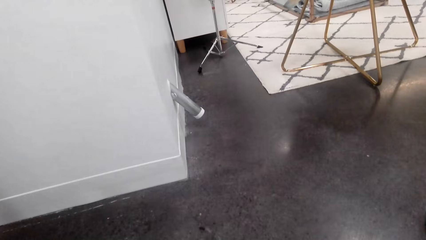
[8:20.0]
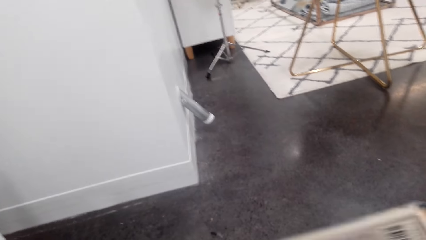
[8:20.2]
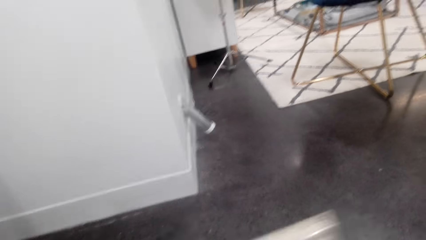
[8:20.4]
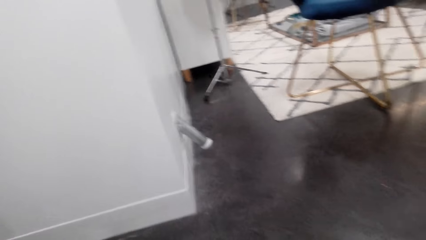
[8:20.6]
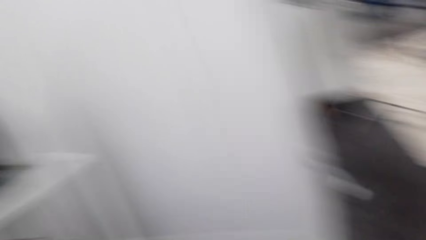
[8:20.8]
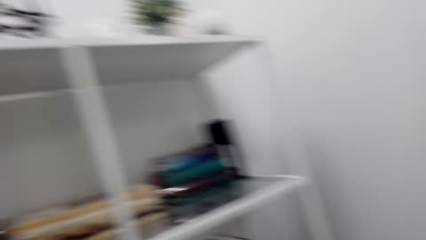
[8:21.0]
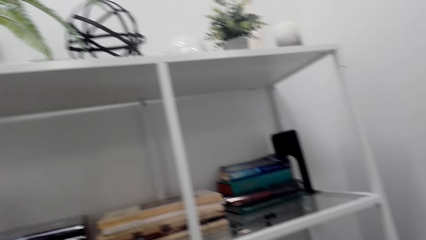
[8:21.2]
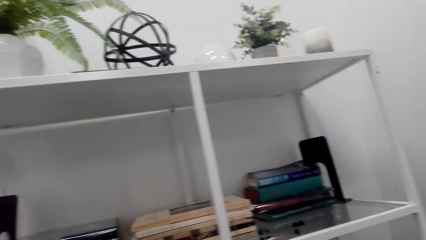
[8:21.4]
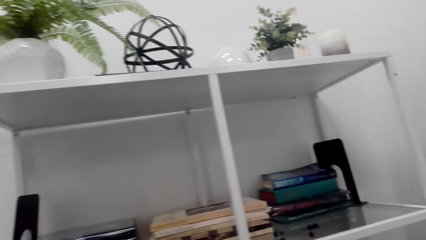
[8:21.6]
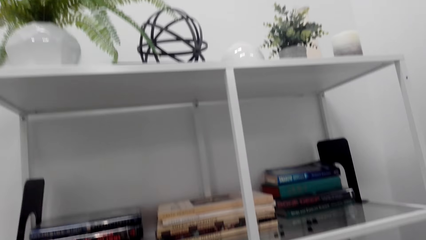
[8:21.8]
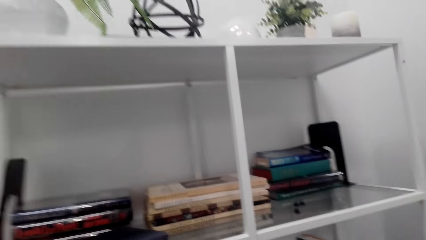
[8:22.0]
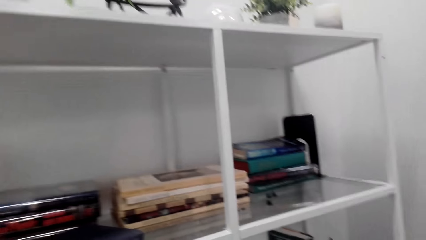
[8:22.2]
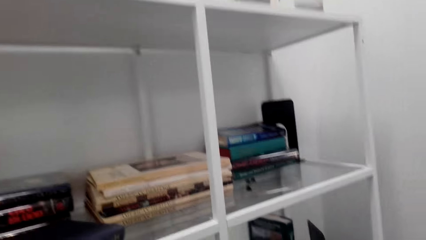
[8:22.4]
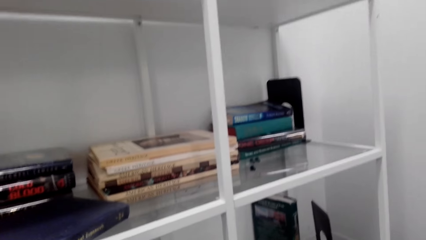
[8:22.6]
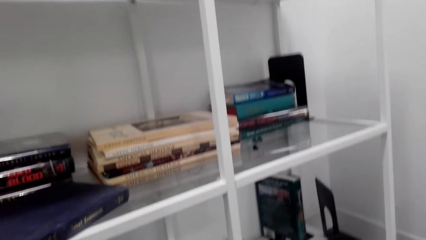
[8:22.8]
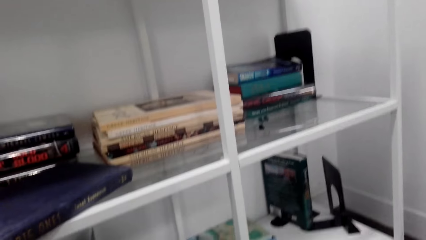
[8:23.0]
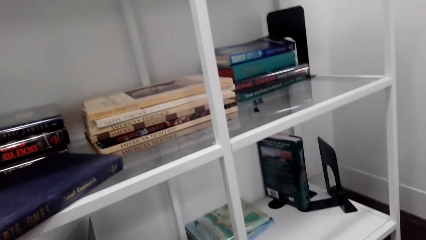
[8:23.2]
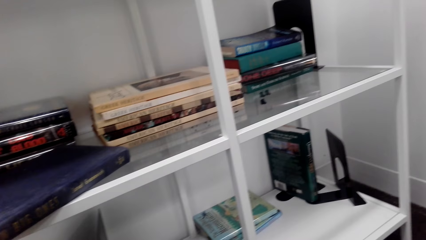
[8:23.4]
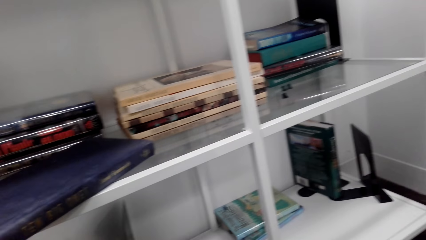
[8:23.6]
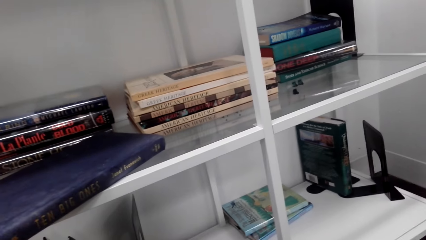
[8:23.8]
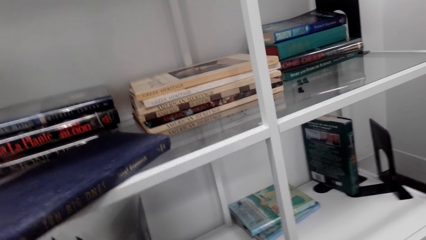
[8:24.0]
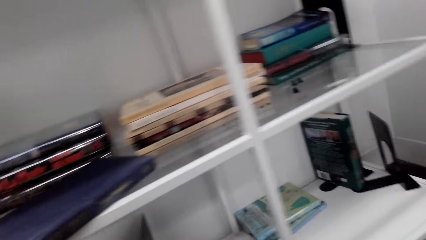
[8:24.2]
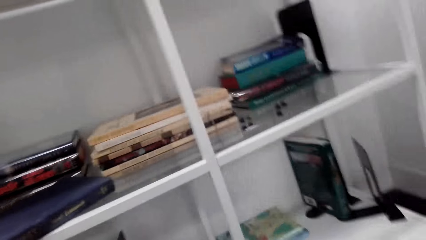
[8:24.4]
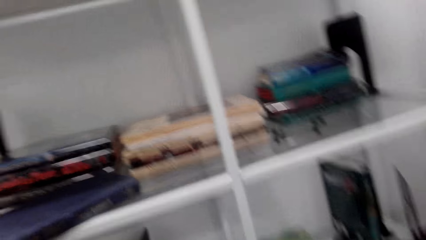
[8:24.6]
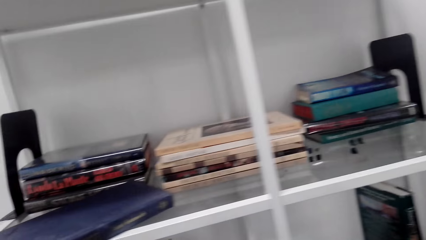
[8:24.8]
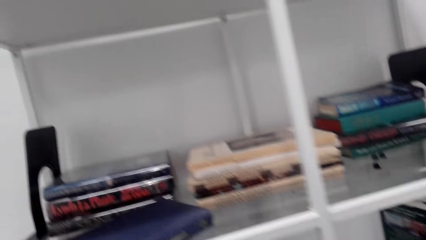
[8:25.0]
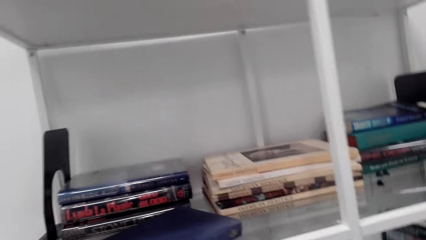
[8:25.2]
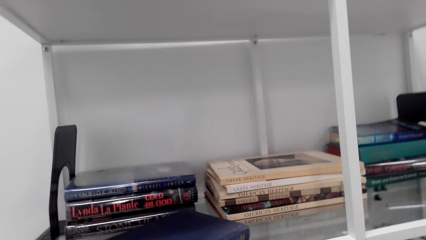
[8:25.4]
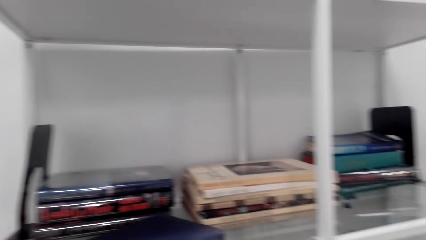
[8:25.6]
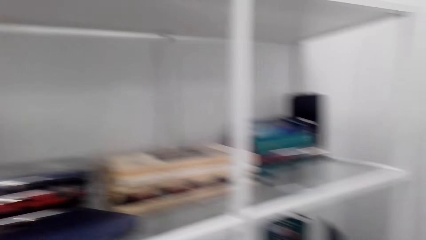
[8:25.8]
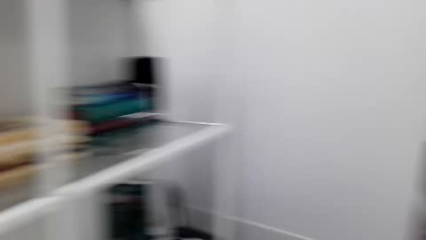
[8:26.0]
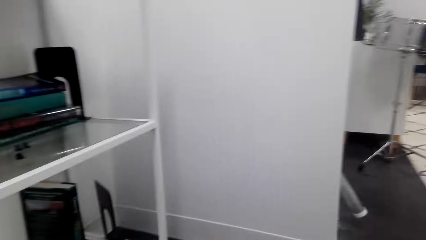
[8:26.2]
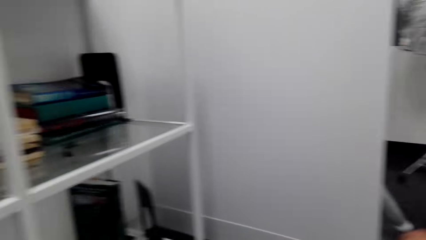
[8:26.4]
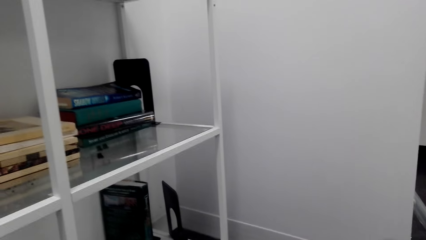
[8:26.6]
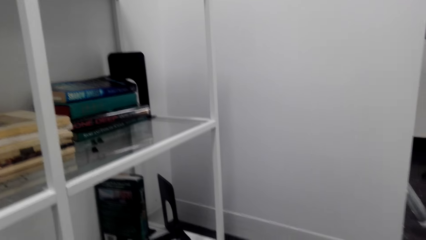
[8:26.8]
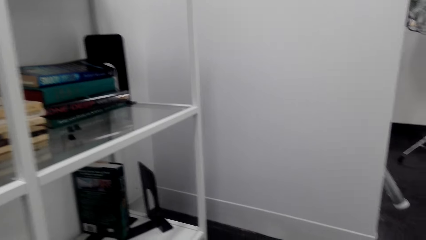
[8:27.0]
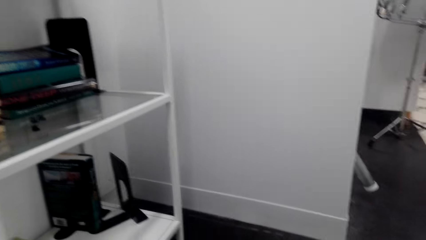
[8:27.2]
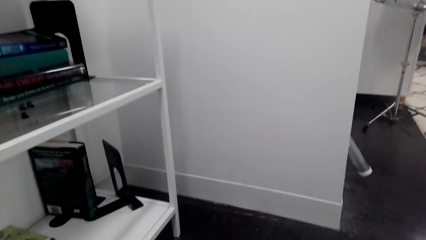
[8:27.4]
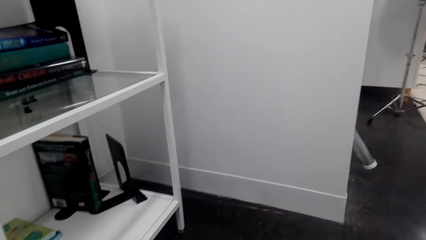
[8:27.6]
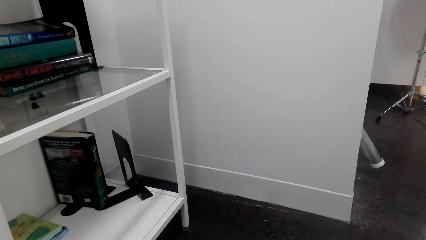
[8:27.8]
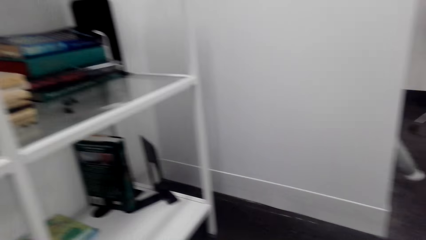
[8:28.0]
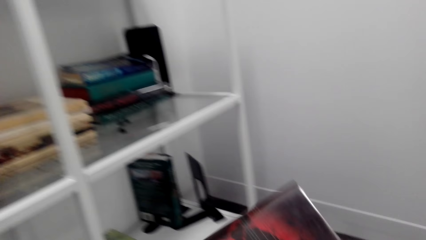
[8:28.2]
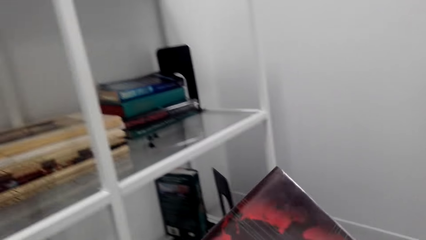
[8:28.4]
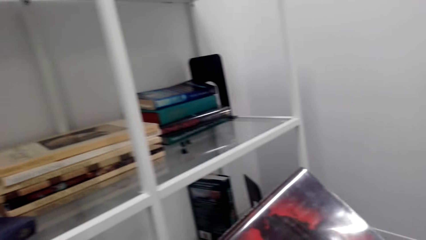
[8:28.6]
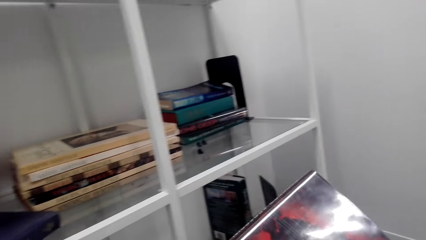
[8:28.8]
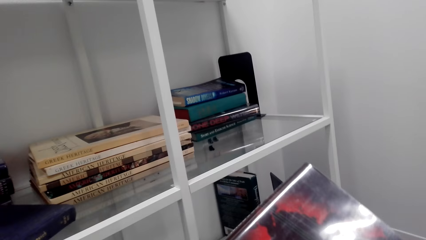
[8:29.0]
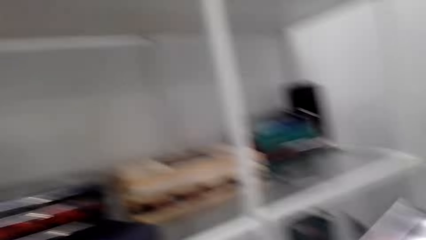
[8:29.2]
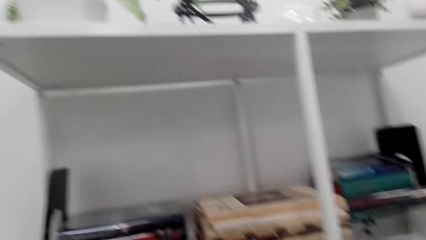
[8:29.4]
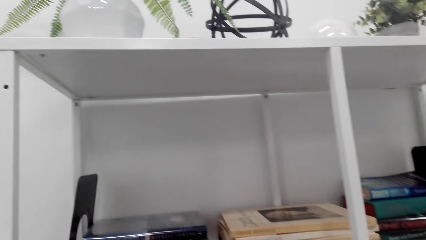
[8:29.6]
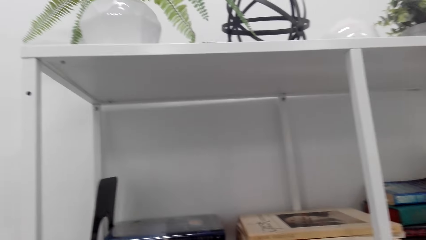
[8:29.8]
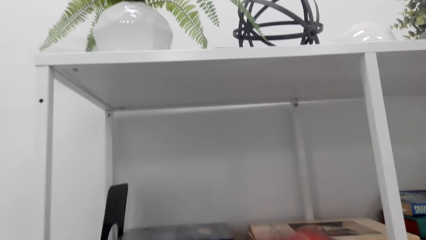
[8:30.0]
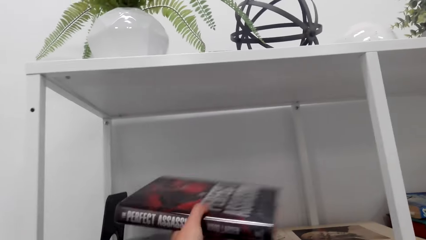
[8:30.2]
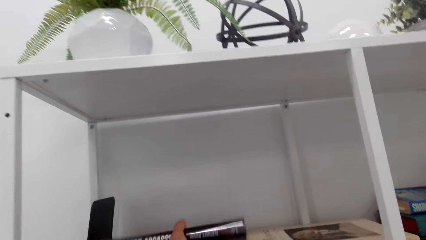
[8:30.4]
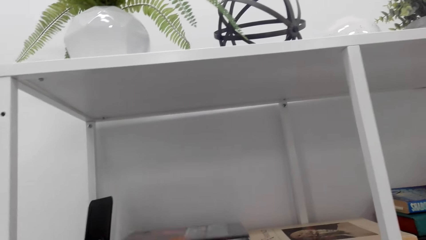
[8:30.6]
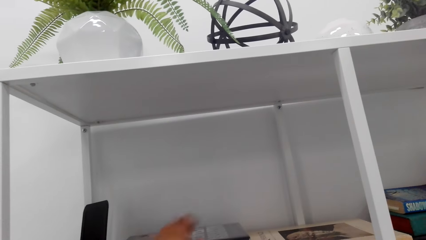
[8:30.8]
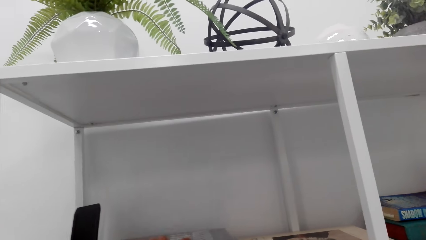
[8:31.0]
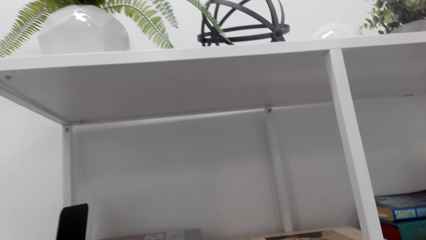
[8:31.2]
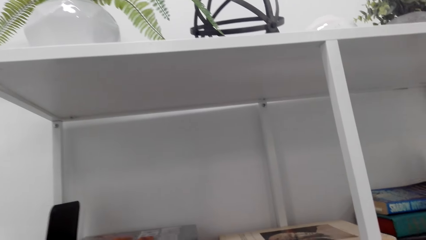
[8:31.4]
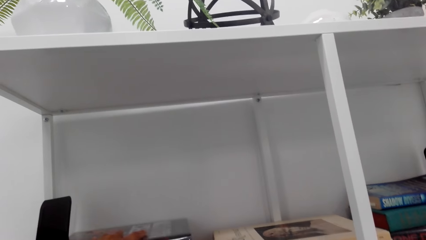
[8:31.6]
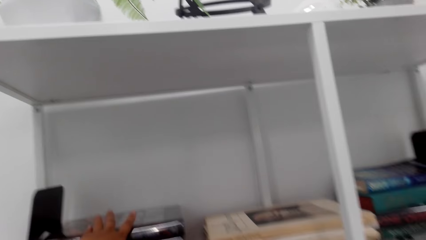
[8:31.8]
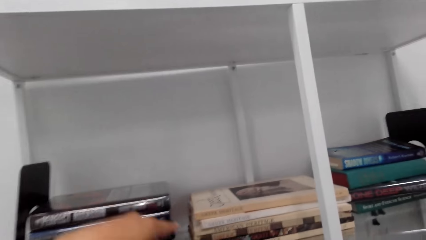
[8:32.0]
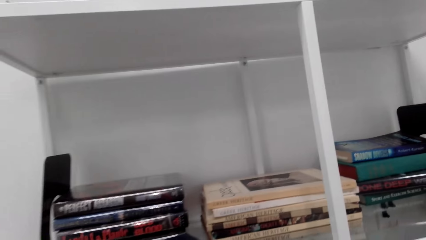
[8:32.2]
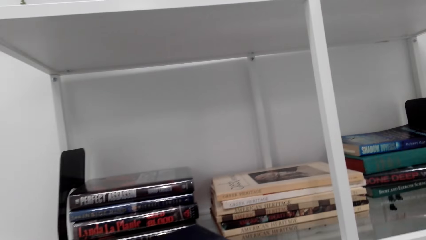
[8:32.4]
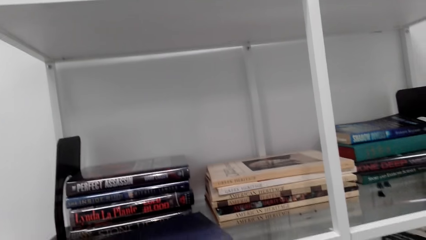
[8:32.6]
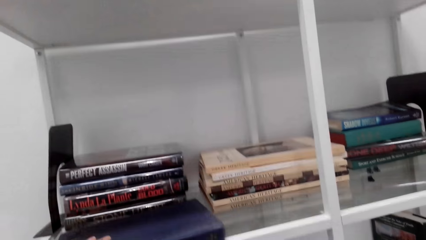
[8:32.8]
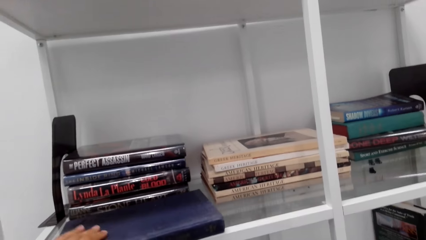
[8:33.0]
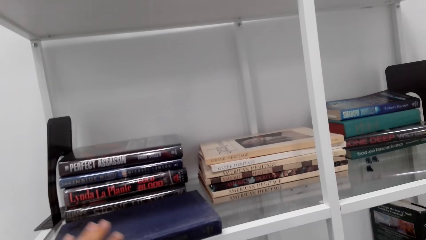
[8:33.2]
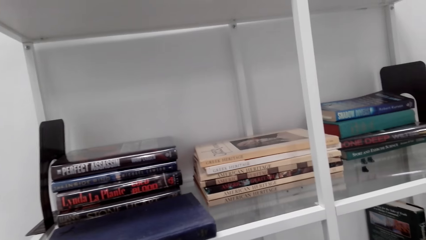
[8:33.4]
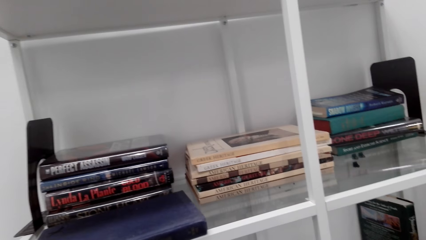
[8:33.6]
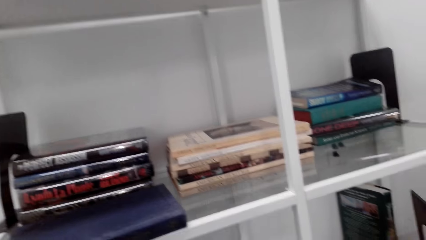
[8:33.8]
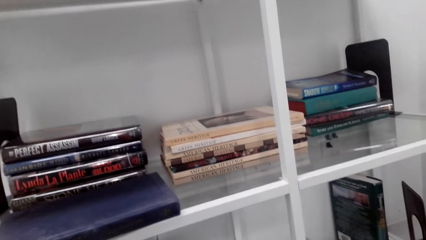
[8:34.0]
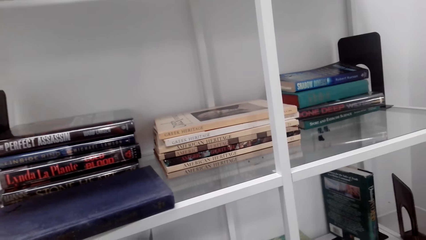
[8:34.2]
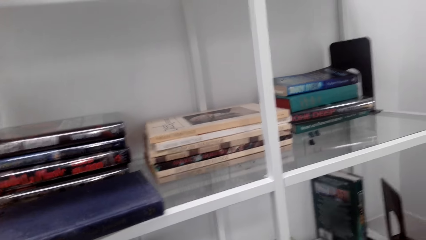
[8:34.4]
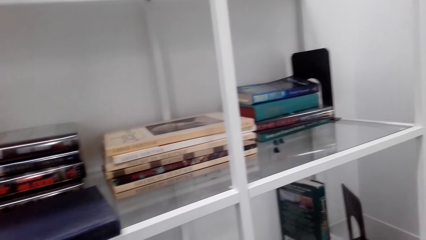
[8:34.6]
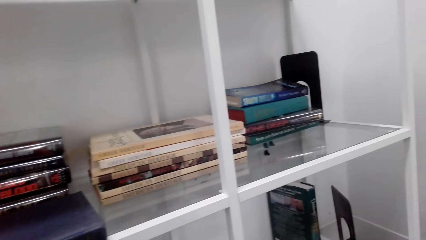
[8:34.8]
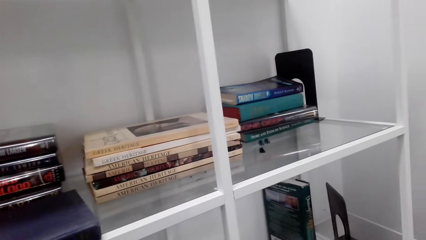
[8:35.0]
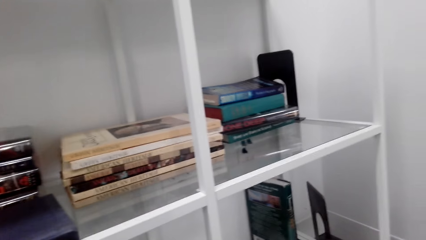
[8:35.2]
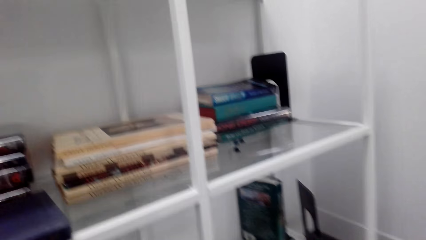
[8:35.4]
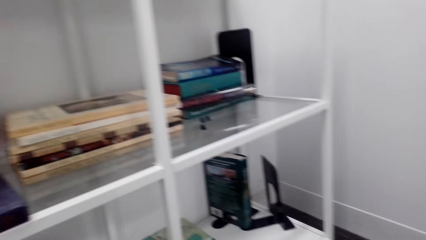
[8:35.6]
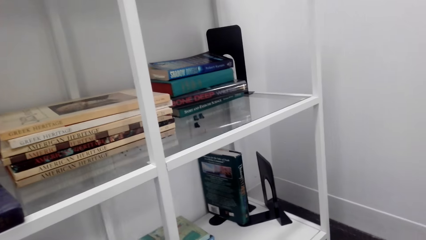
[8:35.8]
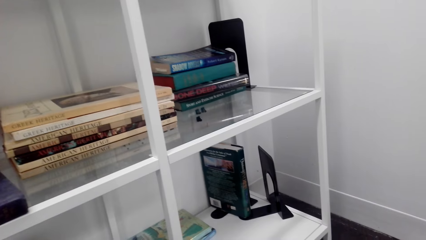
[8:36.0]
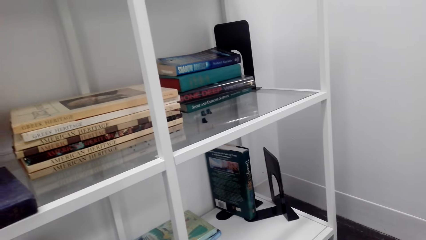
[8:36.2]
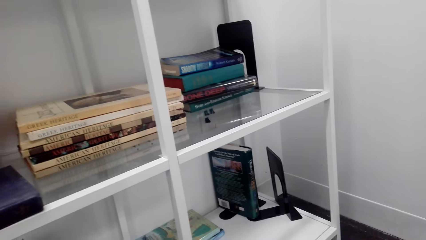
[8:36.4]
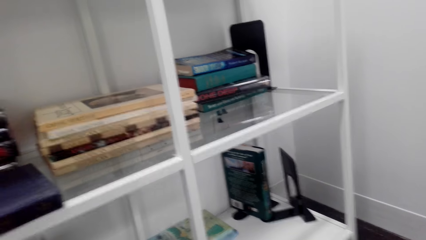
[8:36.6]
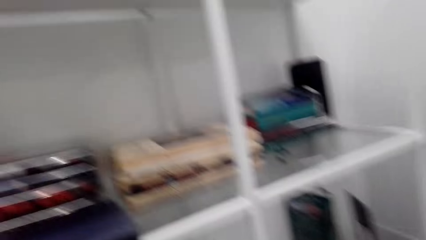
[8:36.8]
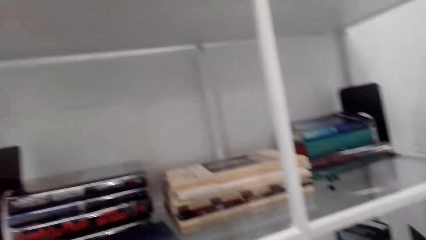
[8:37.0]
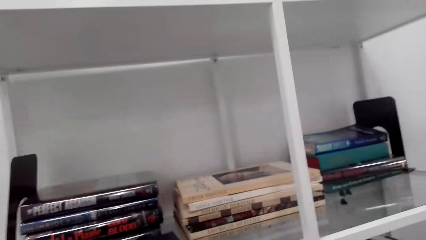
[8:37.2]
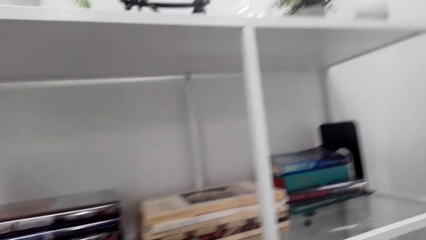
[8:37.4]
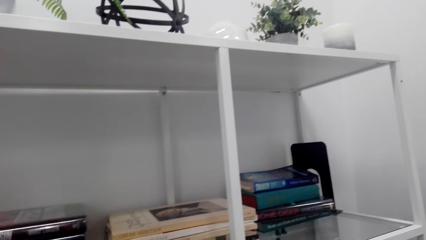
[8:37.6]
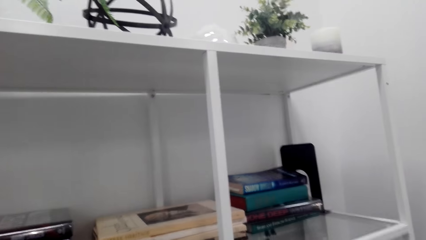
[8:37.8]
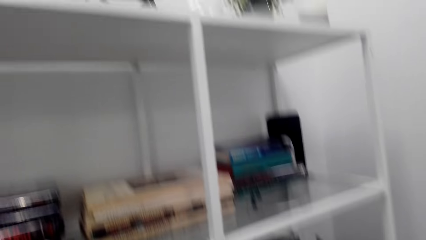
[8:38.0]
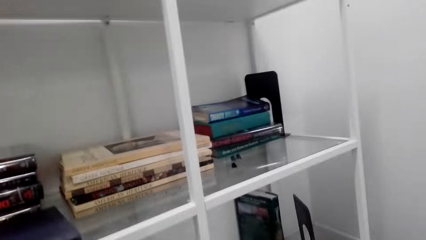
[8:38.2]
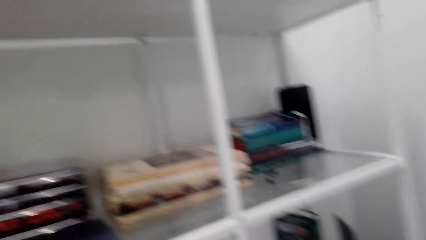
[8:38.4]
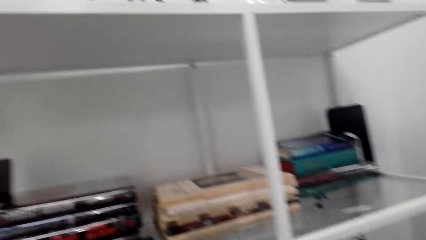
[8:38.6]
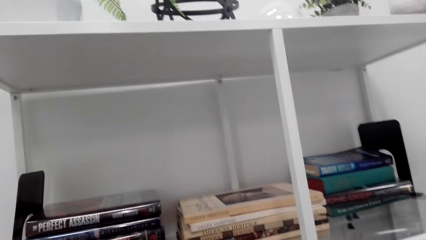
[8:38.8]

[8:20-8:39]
The camera wearer picks up books on a table. They arrange the books on a shelf. They align the books on the shelf.
